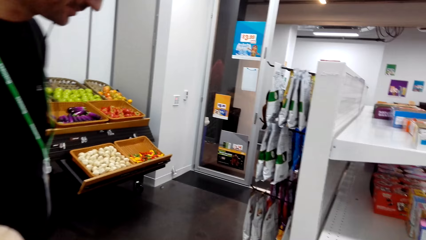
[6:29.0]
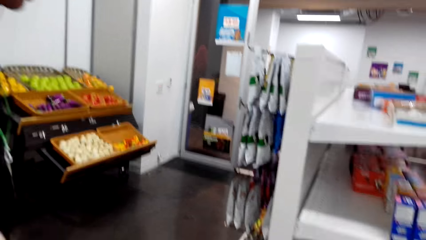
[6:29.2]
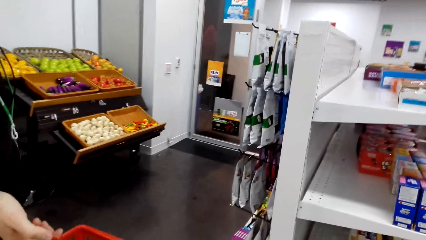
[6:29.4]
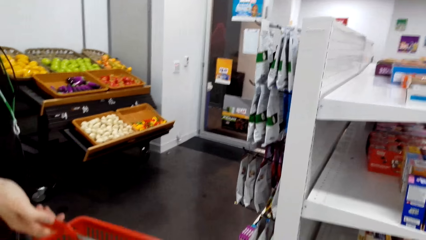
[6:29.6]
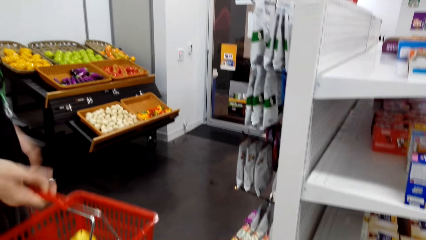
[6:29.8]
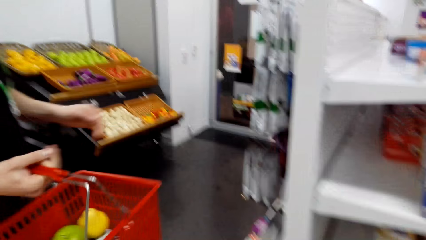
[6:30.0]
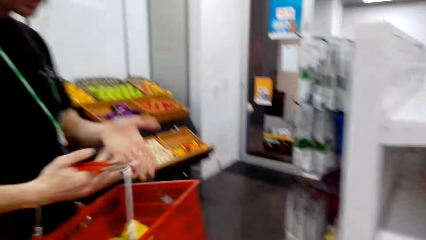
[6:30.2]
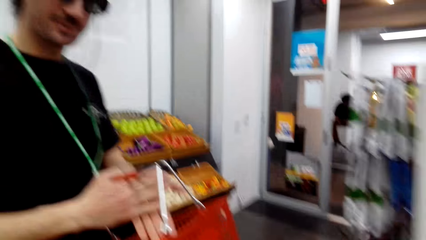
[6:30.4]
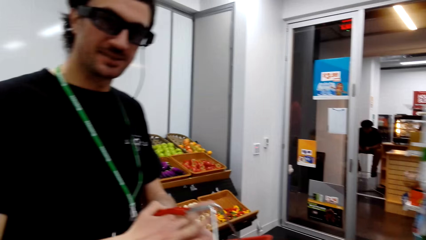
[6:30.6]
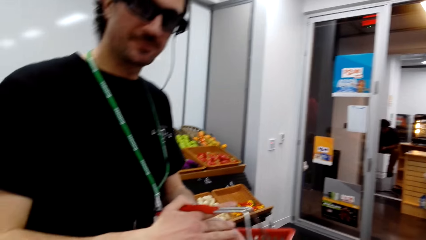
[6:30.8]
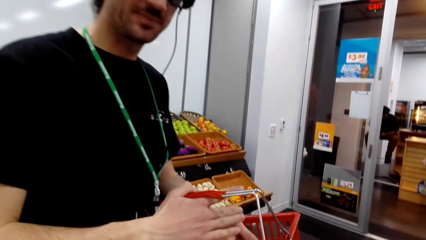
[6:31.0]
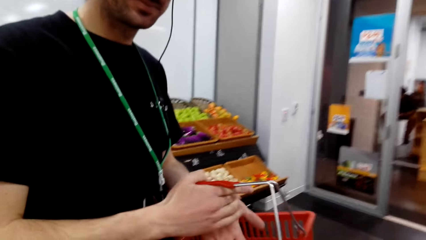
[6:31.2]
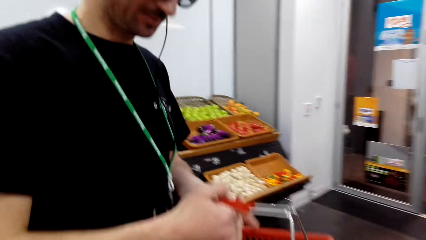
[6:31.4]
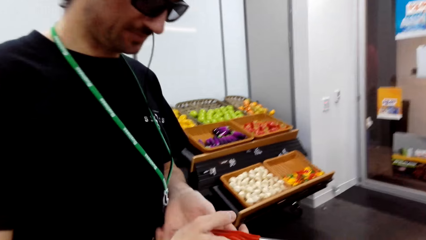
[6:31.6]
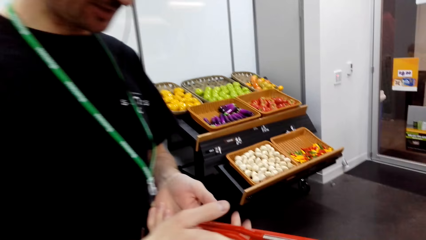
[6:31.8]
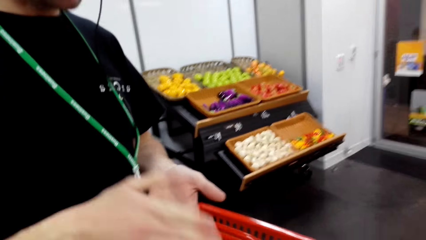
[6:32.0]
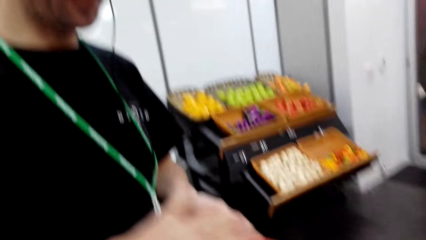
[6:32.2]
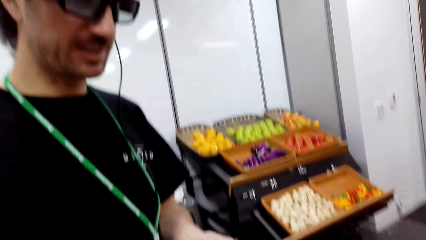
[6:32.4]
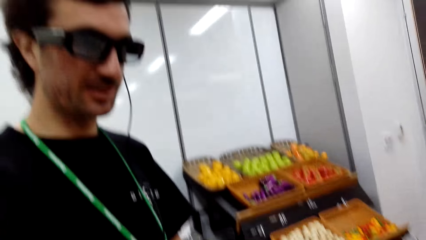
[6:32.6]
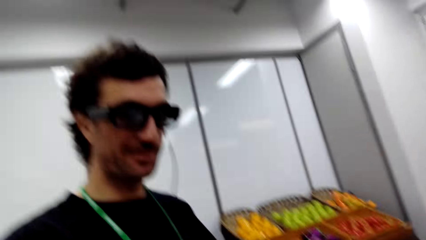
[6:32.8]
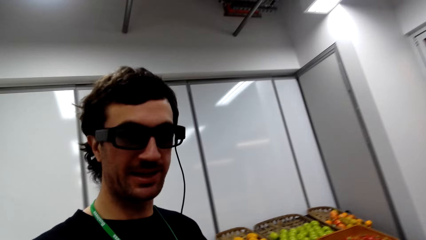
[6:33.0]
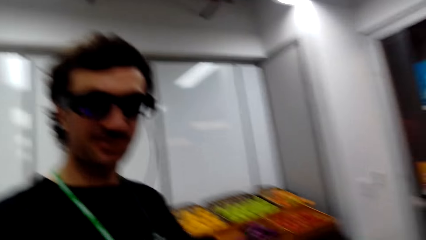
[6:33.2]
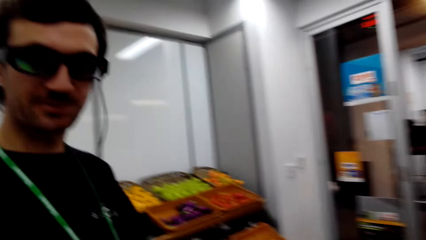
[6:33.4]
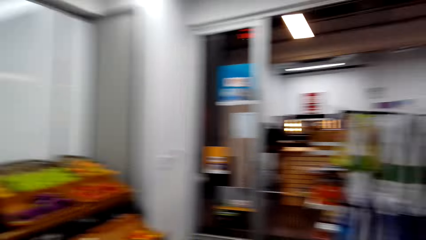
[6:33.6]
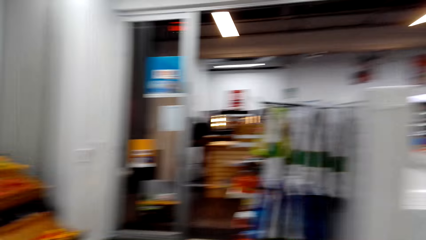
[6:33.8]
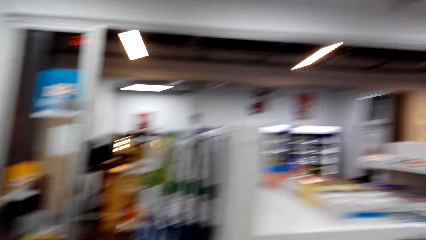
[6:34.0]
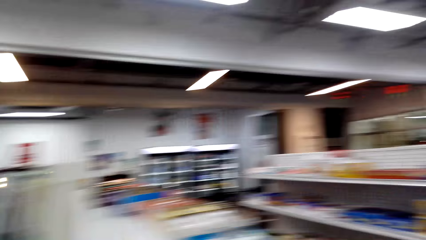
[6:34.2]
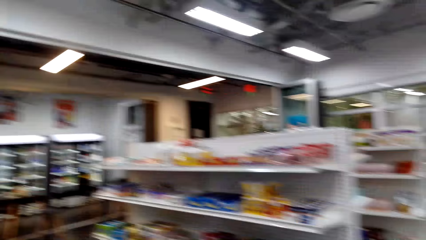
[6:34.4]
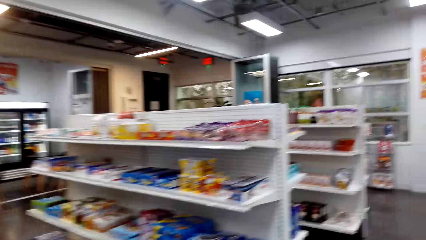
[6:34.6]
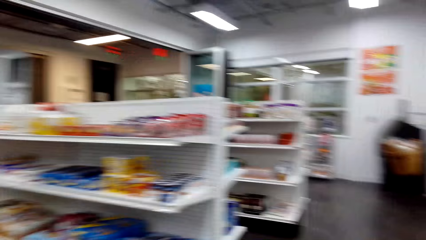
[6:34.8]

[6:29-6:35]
A man looks at the shelf. The man looks at the camera wearer. The camera wearer steps forward.

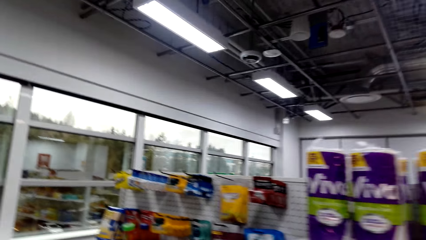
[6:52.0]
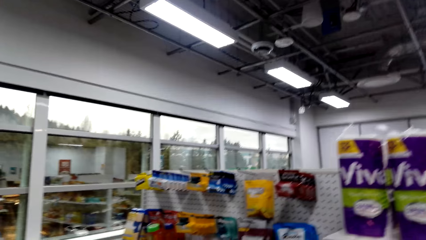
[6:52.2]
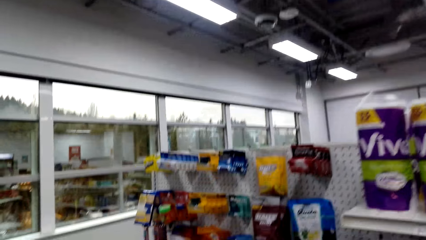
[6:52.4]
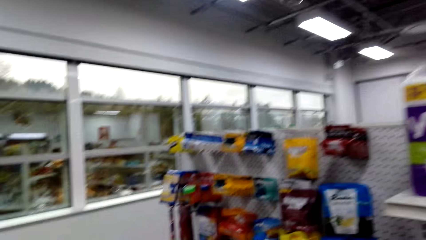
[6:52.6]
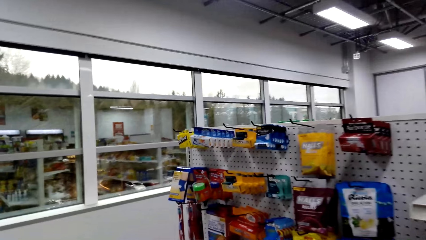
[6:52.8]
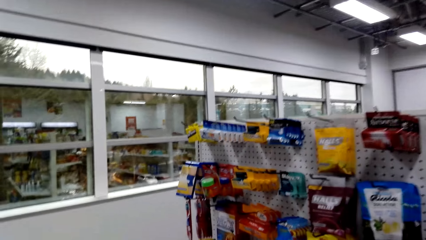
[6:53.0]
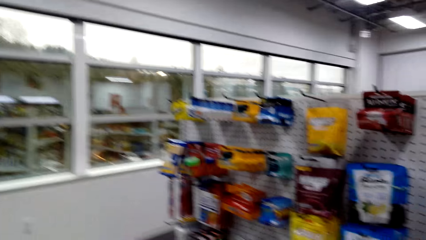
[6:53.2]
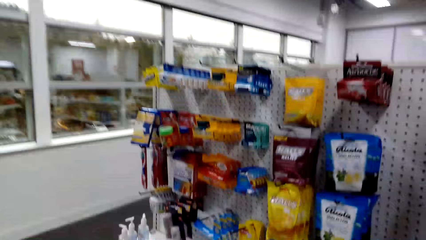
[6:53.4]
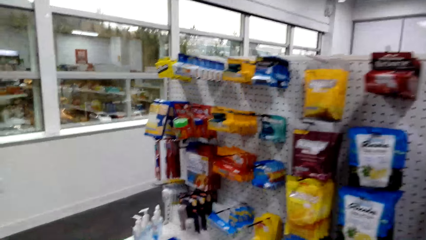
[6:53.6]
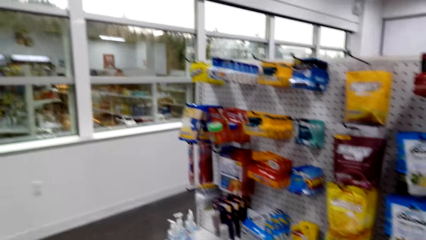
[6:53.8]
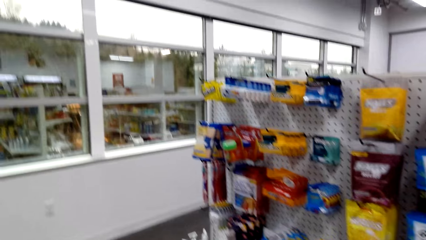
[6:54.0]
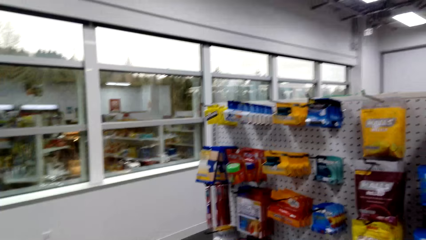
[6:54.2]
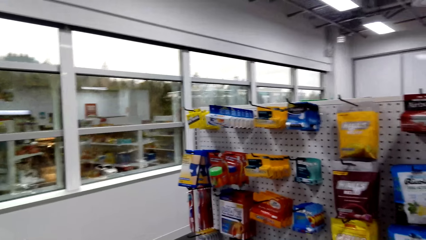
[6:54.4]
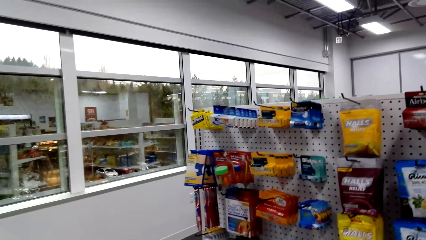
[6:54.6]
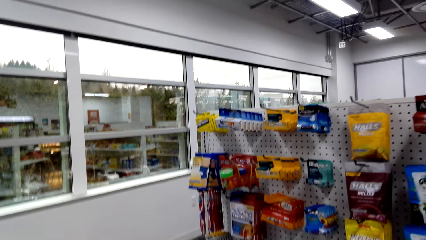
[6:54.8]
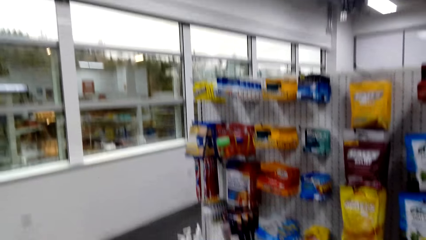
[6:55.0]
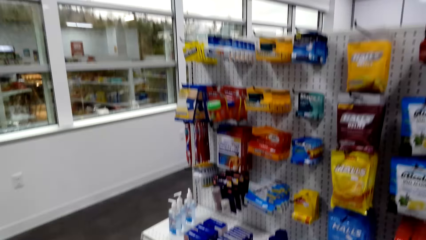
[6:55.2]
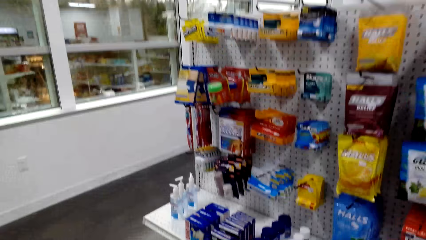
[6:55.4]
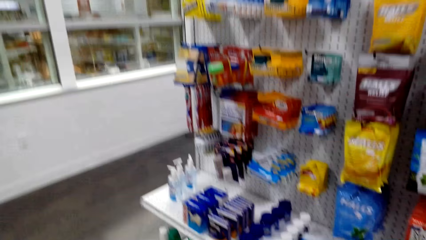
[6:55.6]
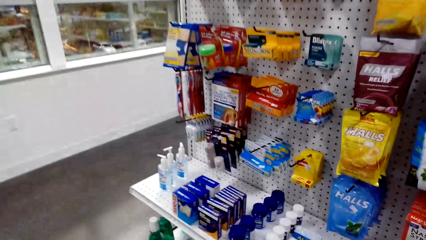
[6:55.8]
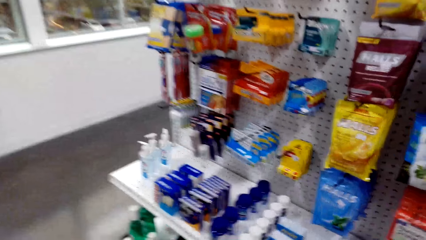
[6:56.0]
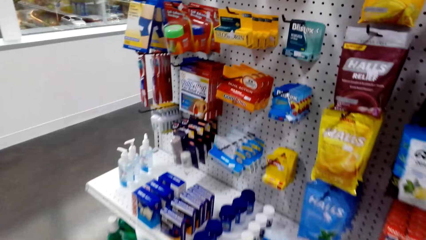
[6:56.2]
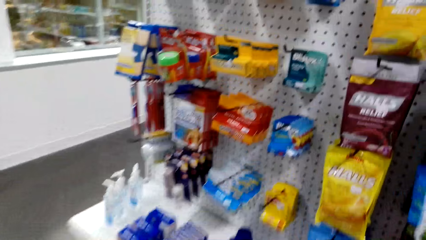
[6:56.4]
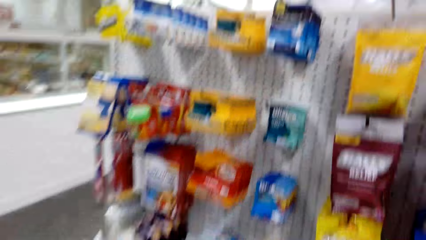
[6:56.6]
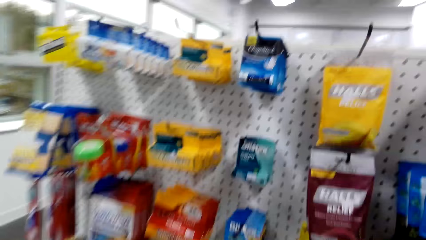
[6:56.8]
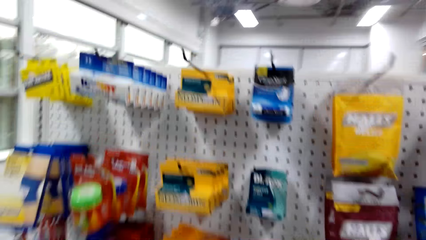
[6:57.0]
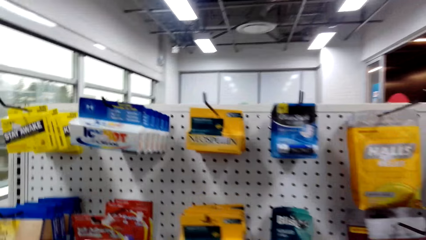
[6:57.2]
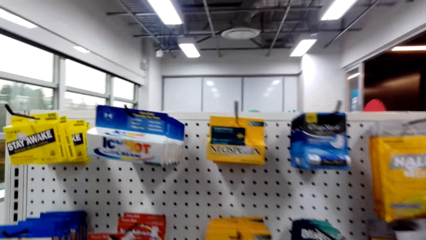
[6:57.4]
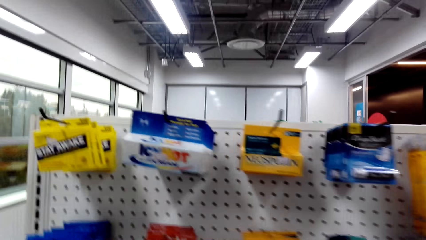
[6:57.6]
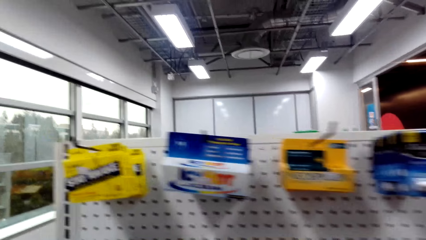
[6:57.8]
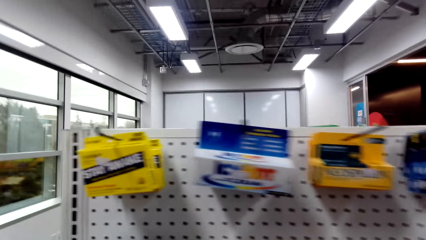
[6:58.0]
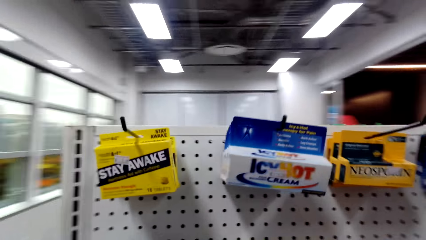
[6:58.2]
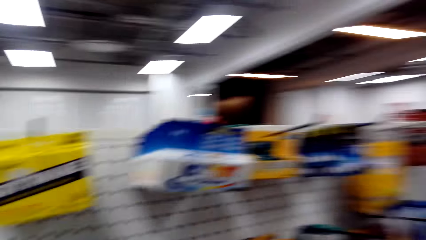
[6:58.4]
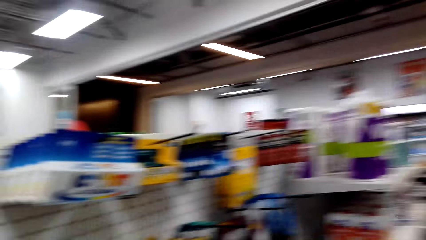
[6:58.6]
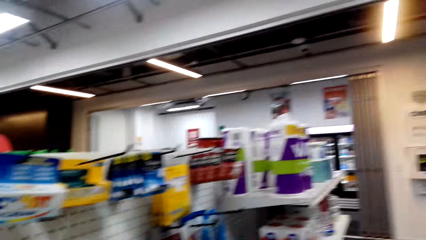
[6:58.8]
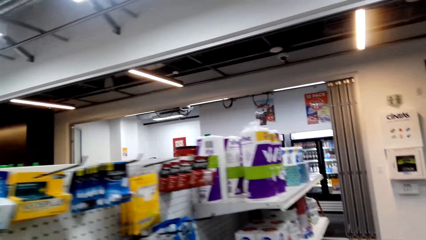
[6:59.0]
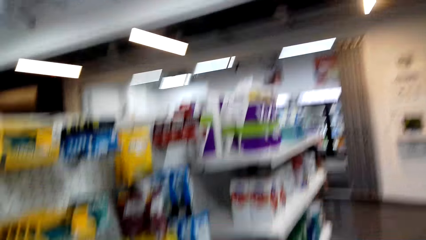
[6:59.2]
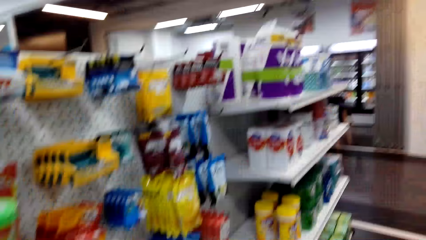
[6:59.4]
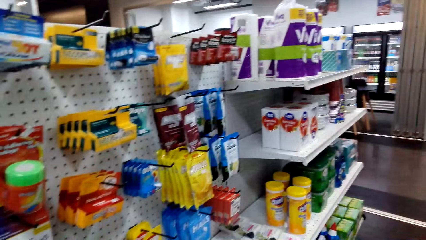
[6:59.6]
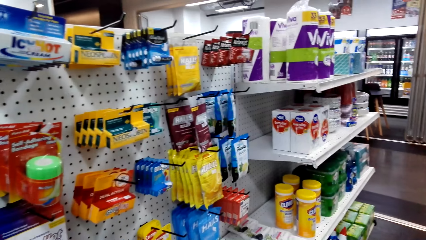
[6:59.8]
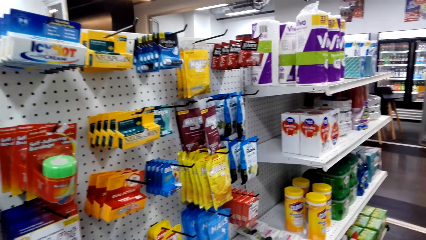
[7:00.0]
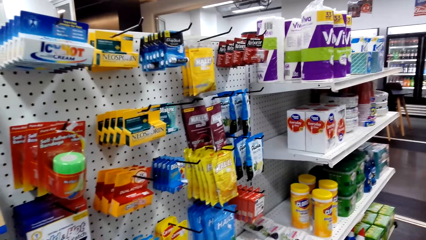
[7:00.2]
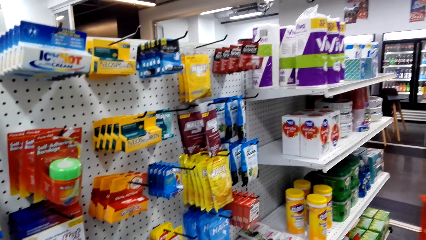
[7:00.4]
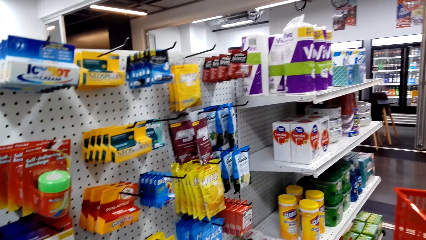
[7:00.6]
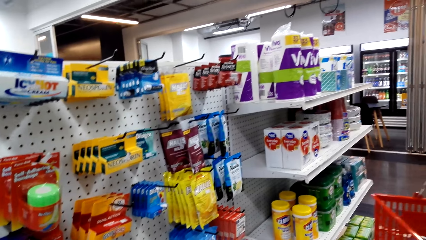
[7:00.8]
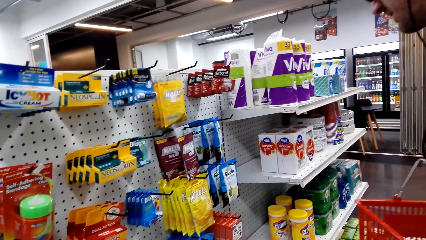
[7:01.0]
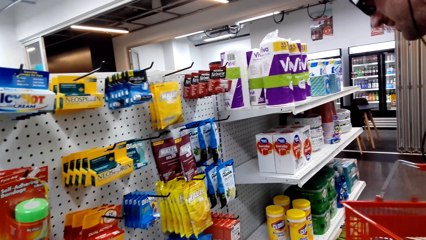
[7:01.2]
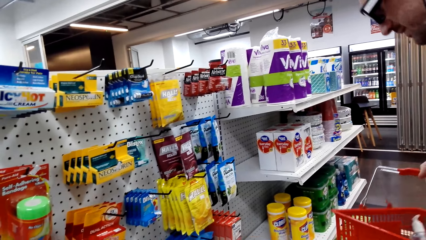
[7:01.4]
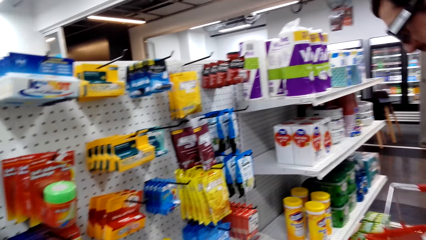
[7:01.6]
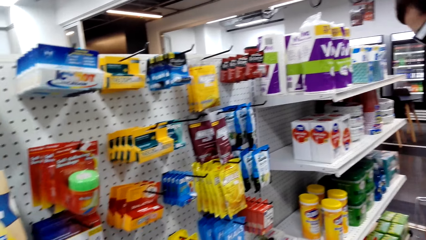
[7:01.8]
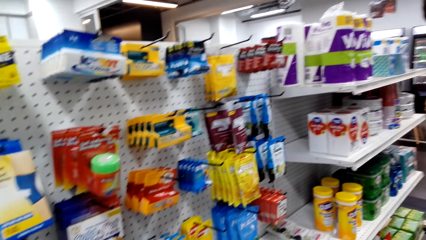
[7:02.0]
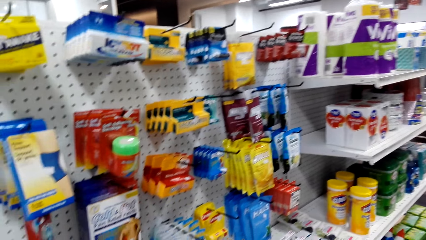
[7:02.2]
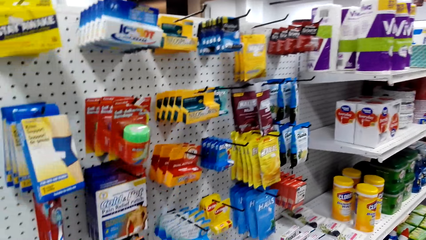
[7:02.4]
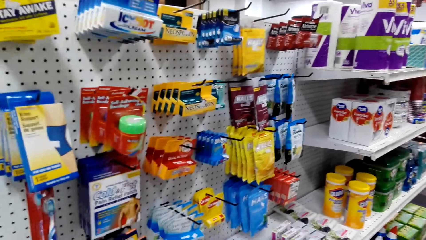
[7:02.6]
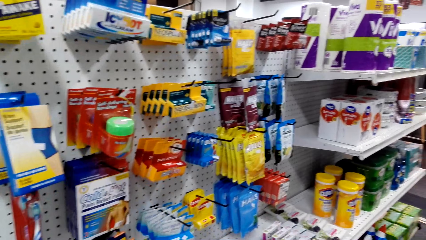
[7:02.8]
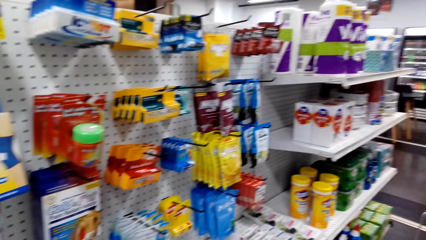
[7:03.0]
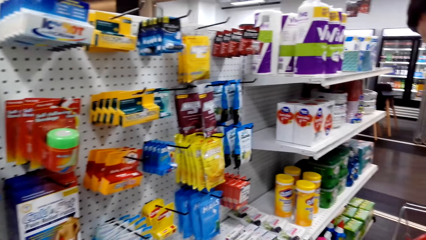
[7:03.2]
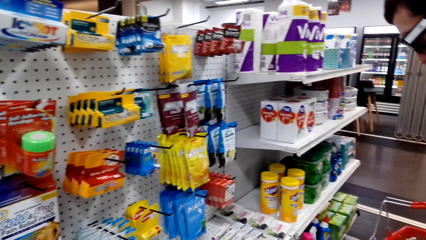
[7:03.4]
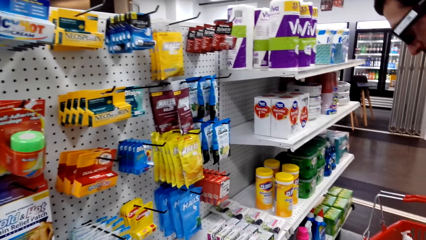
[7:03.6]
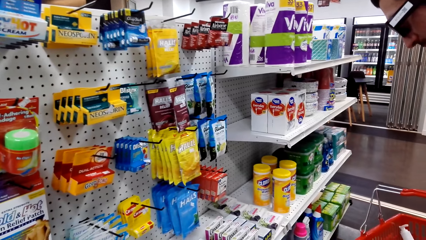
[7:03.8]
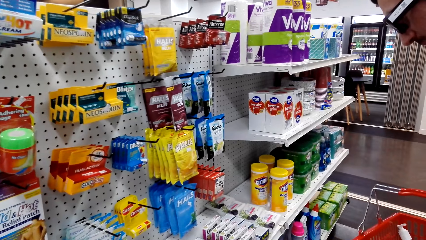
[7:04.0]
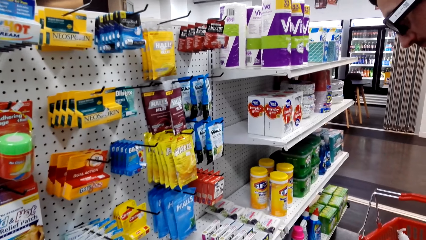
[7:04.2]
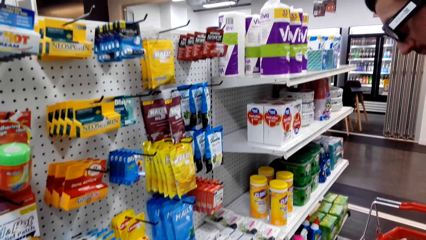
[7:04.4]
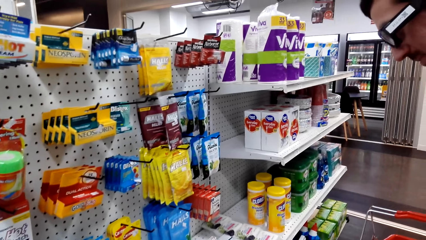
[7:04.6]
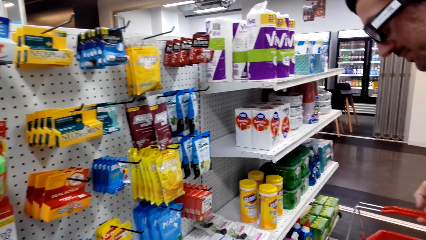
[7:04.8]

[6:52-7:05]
The camera wearer steps forward and looks at the shelf. A man looks at the shelf.
